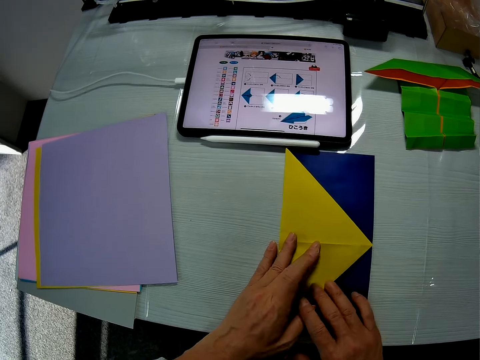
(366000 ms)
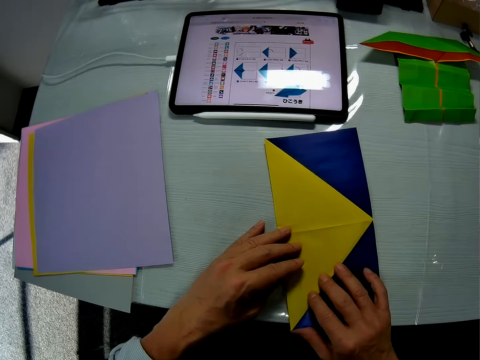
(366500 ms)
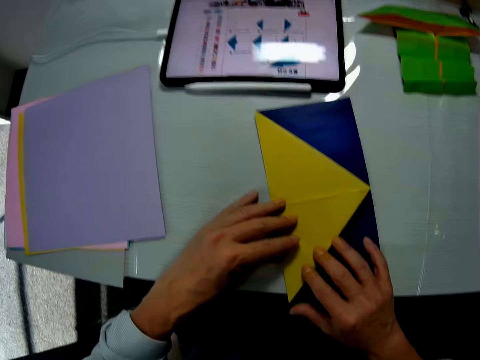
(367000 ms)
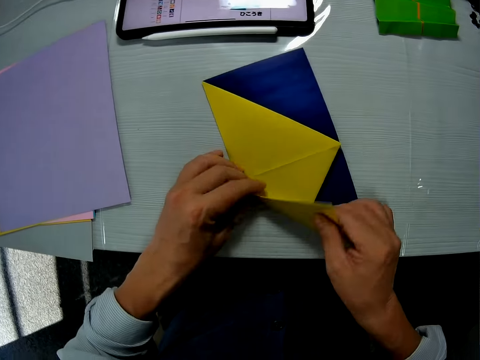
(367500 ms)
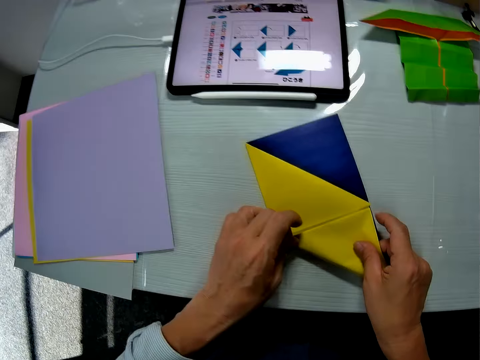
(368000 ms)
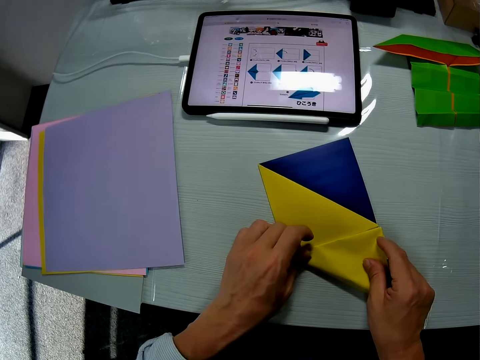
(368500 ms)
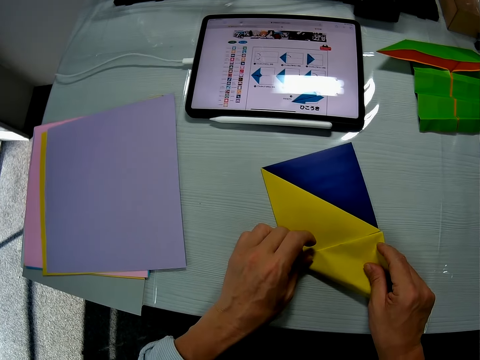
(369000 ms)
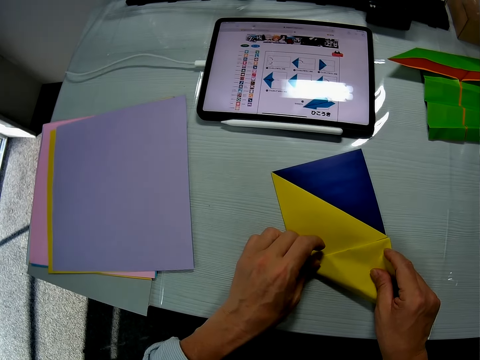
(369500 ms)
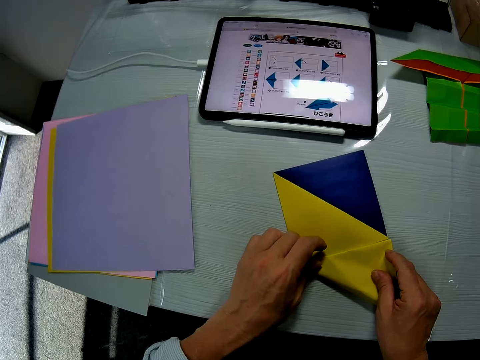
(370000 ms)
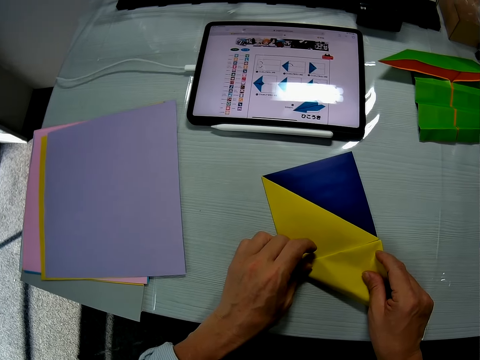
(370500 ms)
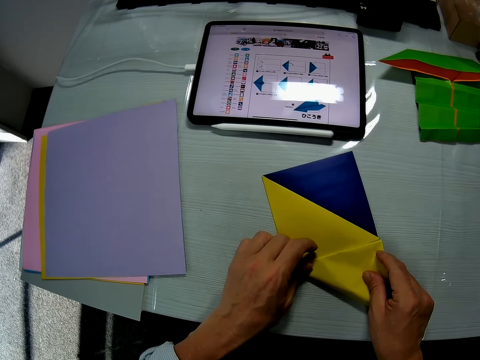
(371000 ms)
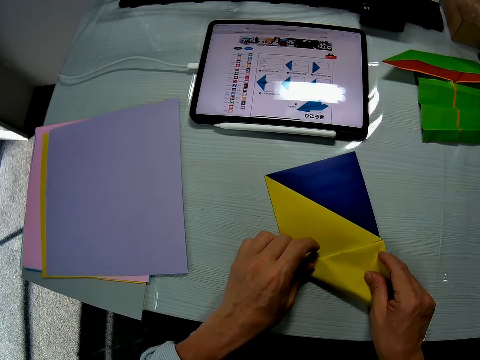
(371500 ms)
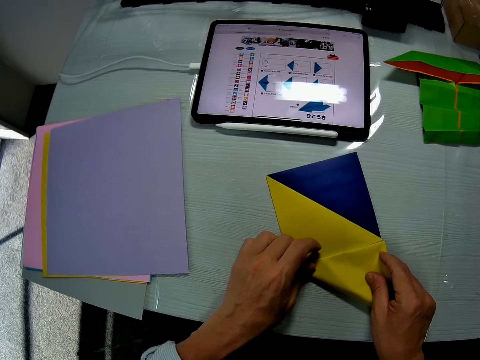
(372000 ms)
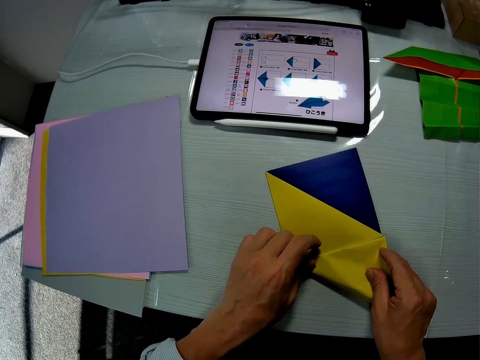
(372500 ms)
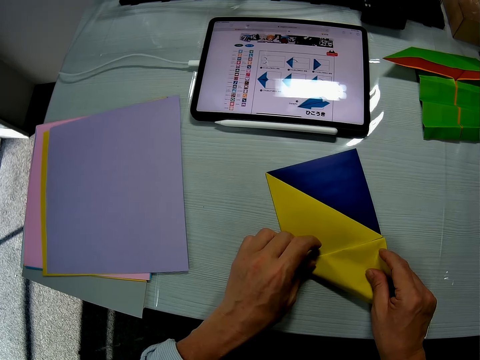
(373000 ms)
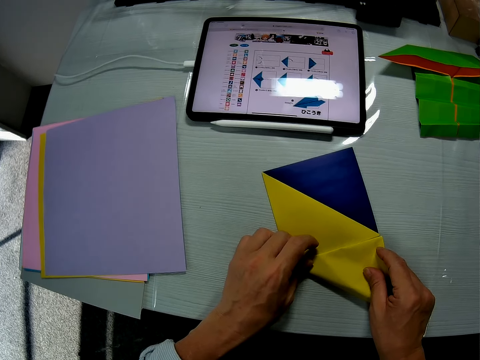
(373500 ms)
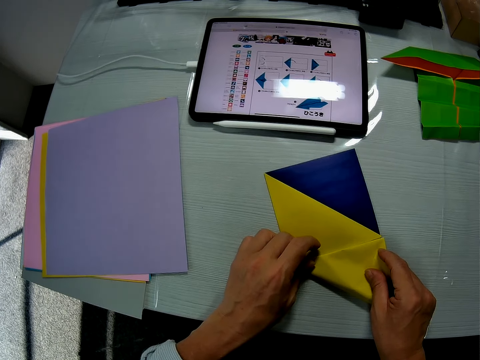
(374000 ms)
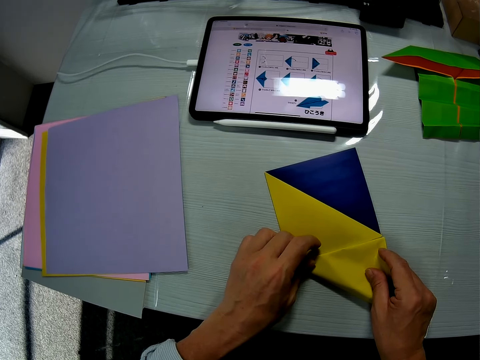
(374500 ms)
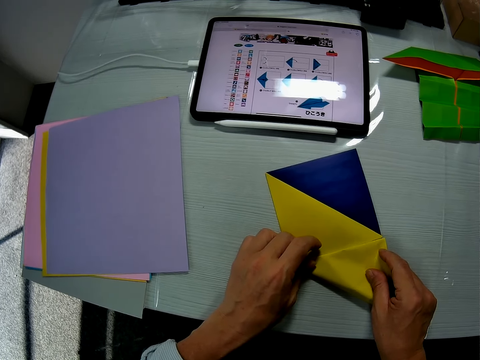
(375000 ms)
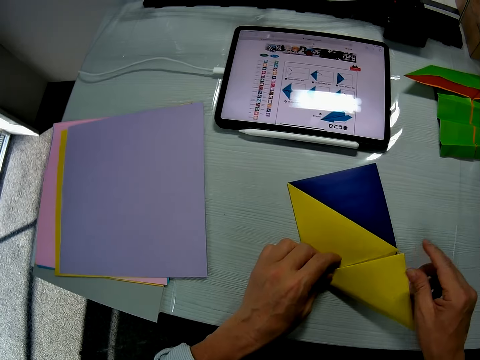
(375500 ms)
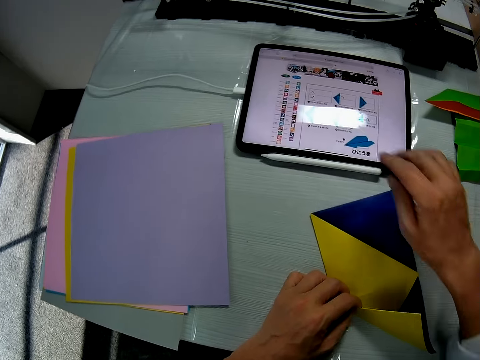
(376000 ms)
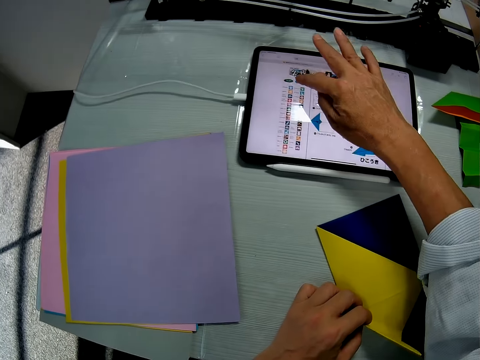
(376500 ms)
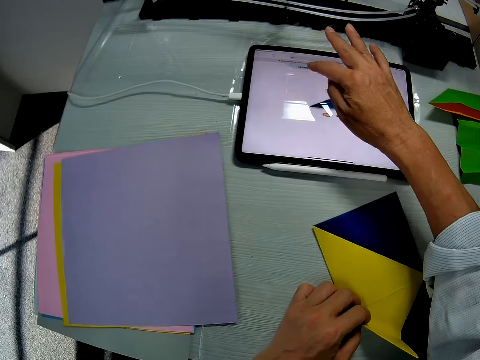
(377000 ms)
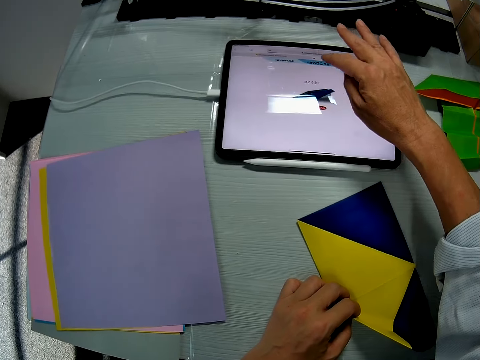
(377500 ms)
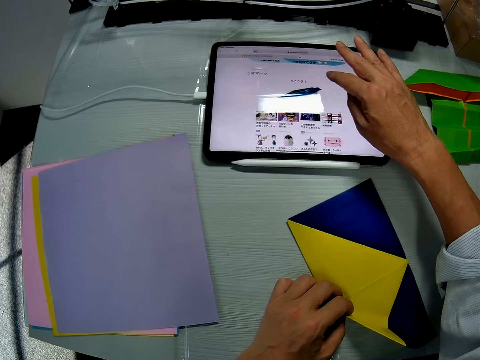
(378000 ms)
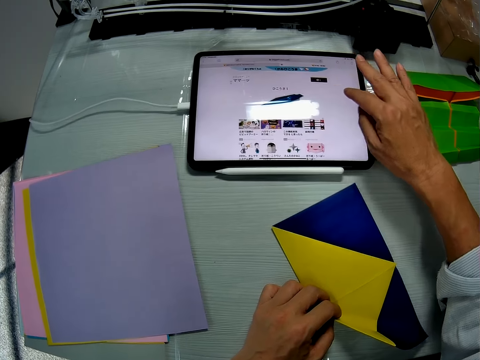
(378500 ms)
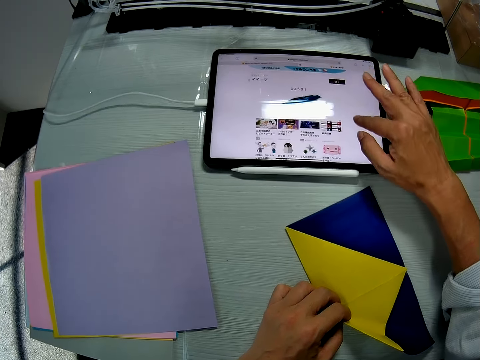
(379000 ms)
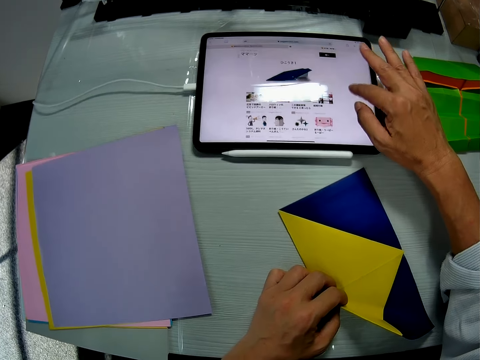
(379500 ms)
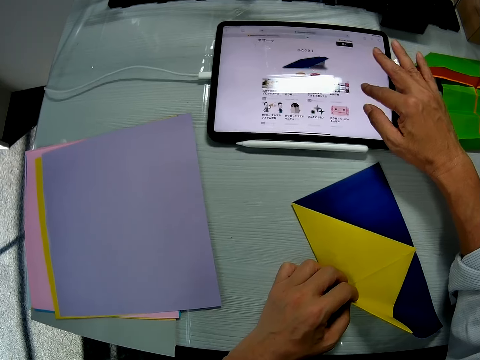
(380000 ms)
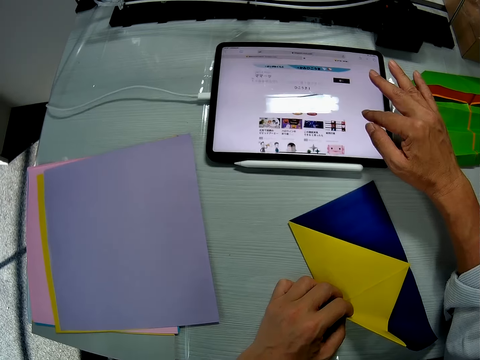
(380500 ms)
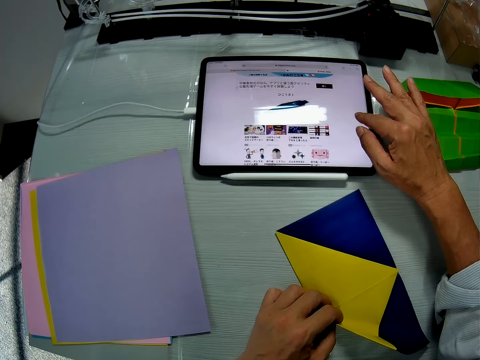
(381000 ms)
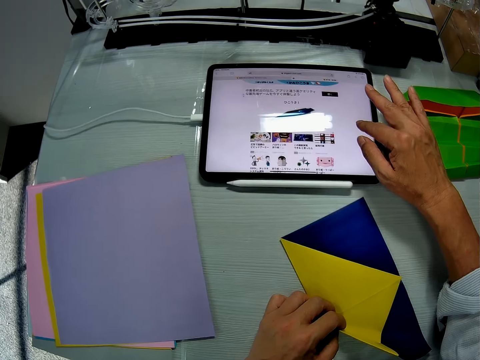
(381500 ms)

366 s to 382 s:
The camera wearer looks at the paper. They fold the paper. They look around the table. They scroll on the tablet on the table.

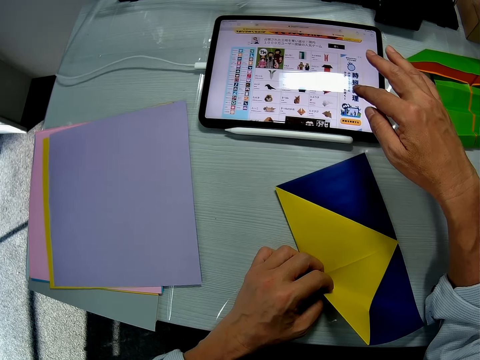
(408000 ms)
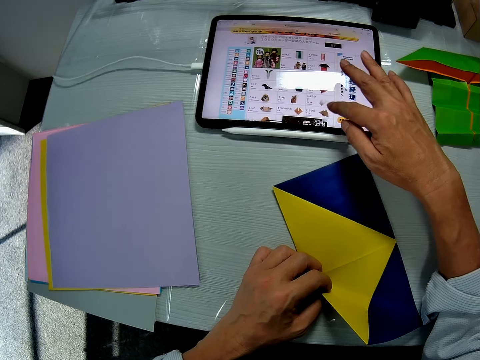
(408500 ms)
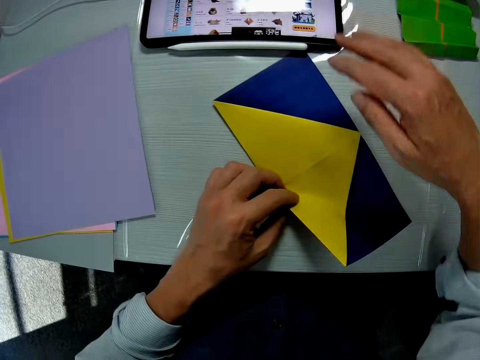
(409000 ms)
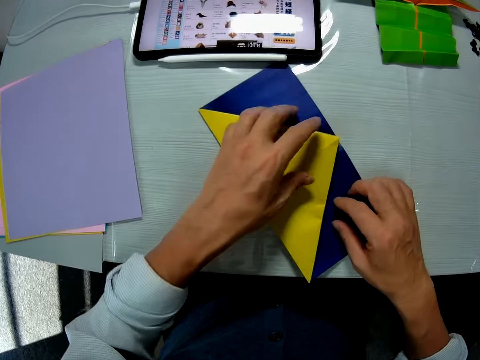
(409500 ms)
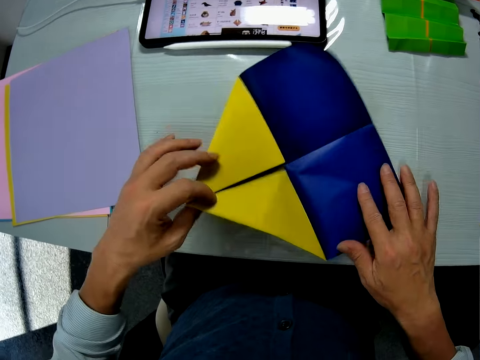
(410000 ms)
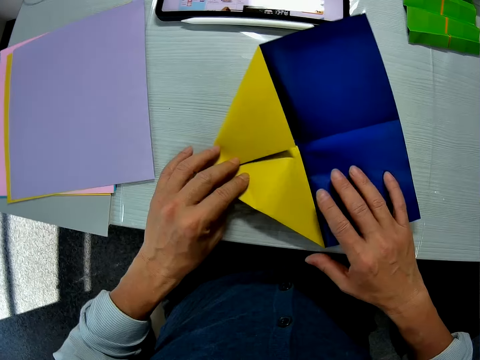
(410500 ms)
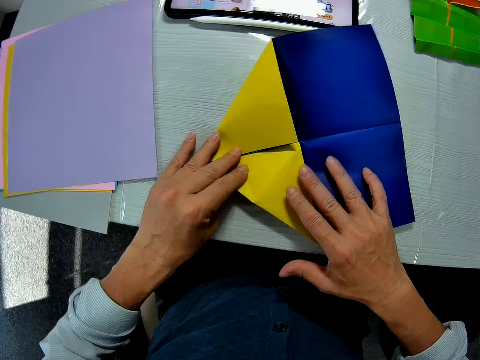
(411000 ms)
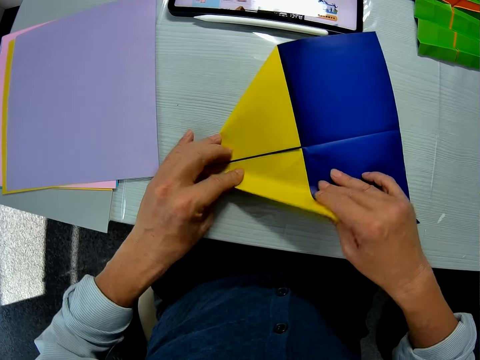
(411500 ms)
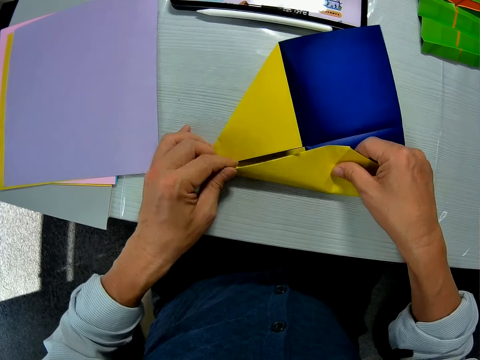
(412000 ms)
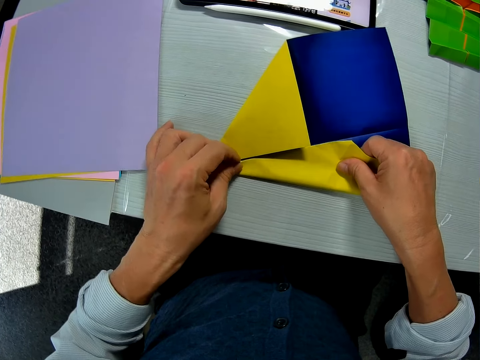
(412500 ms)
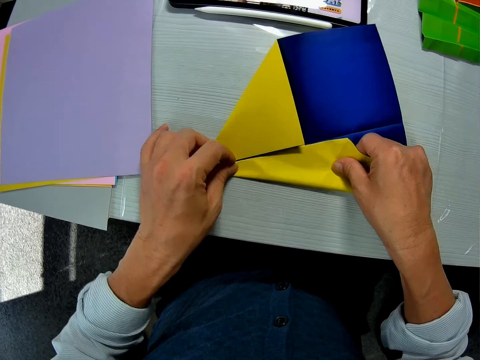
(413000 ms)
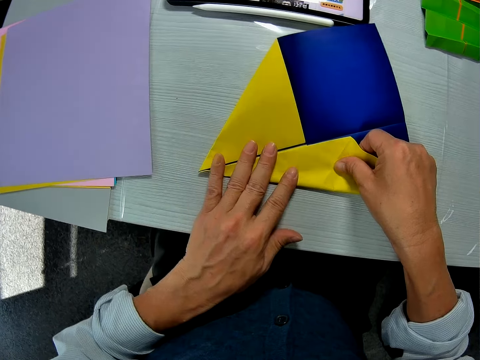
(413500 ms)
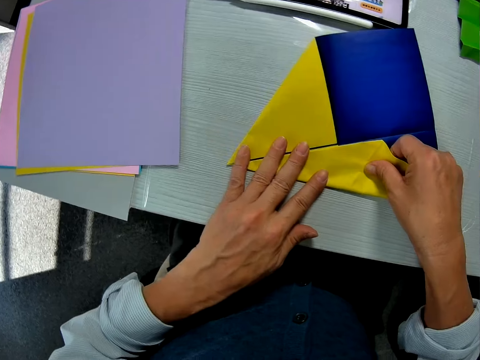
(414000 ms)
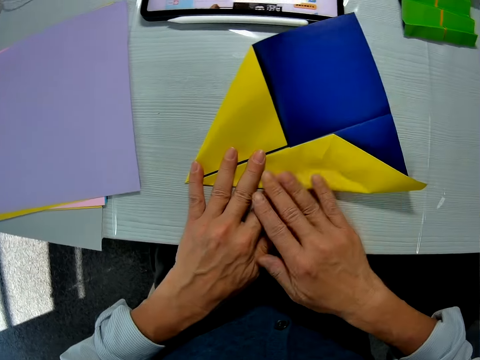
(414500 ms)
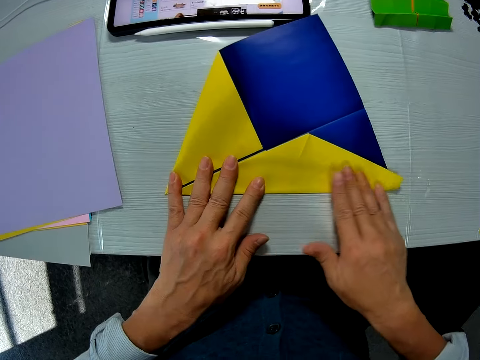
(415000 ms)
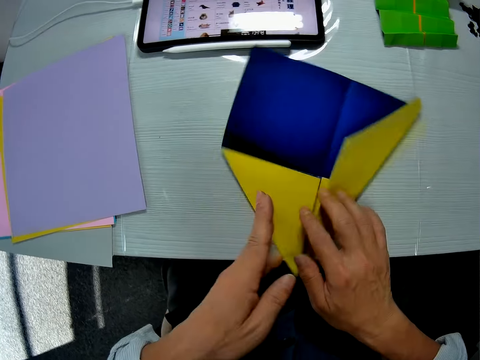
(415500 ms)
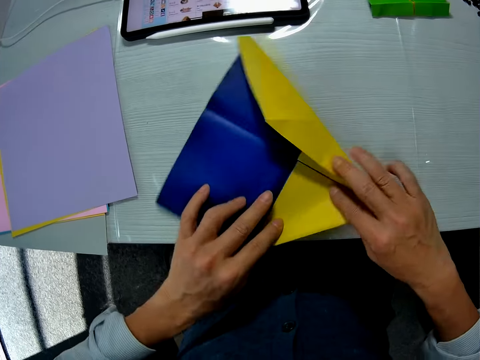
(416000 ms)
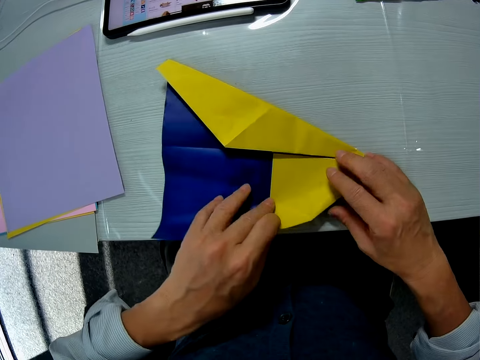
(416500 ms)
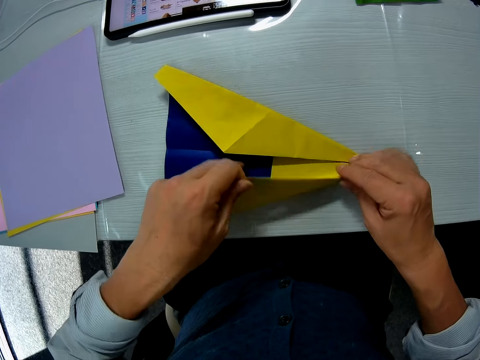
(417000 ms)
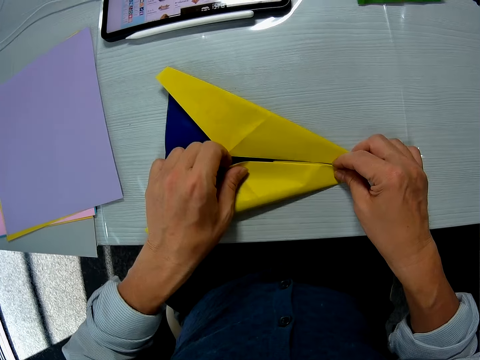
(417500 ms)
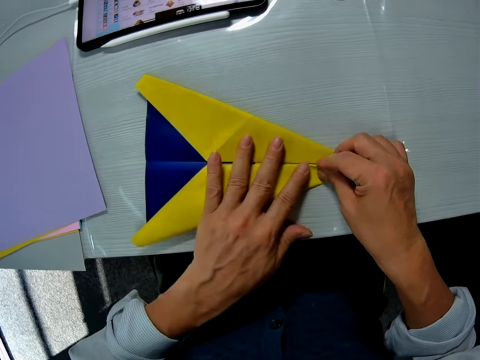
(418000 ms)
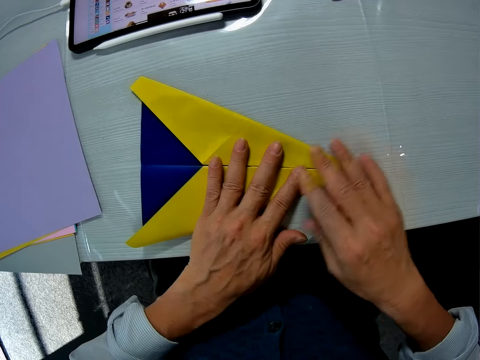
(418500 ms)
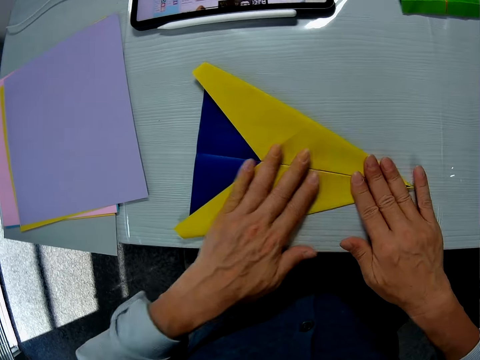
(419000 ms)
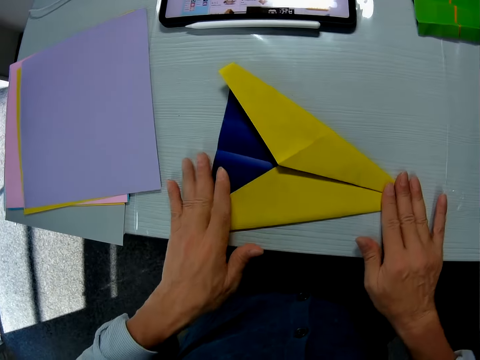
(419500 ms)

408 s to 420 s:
The camera wearer crafts with the colored paper on the table. They unfold the paper. They fold the paper.
